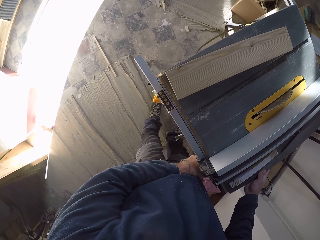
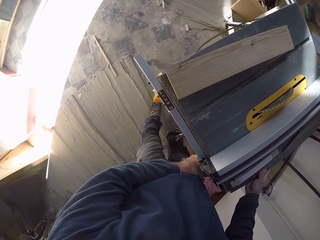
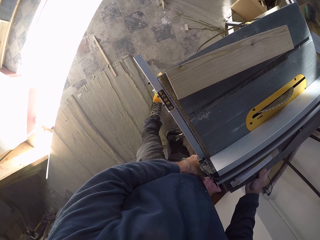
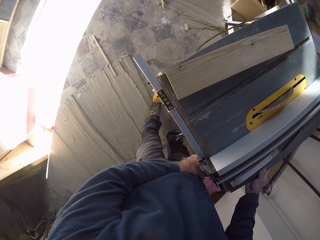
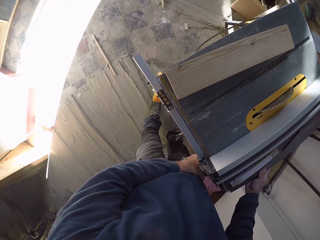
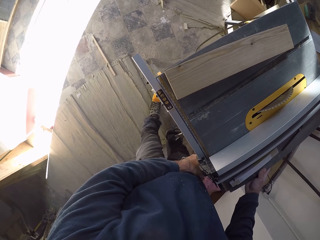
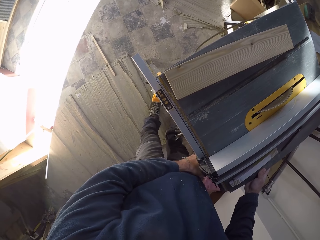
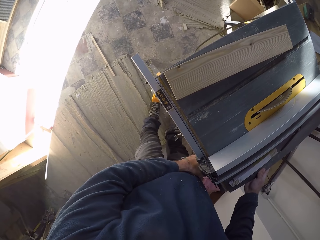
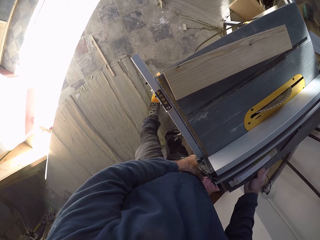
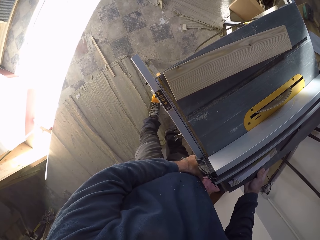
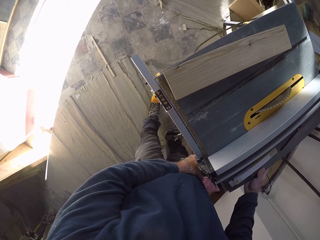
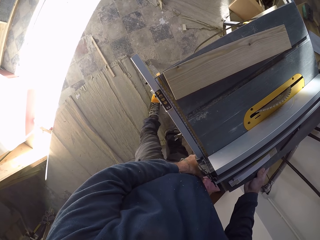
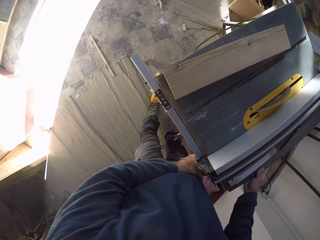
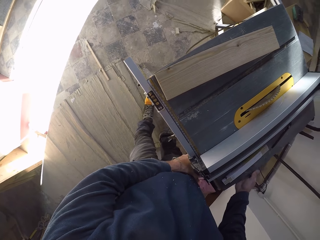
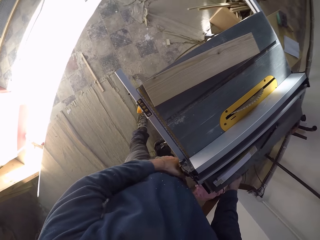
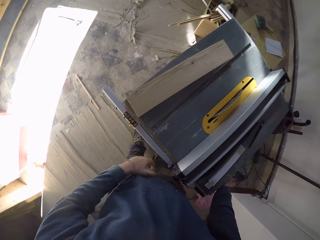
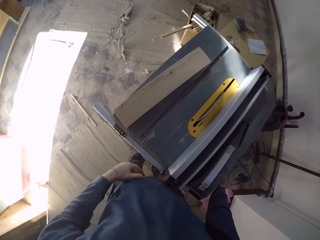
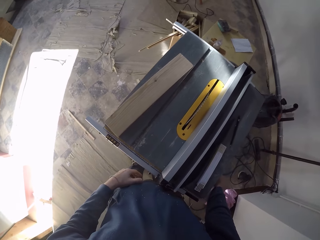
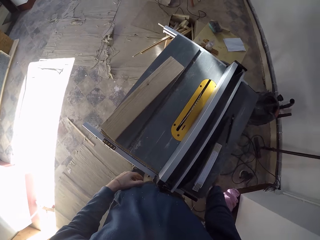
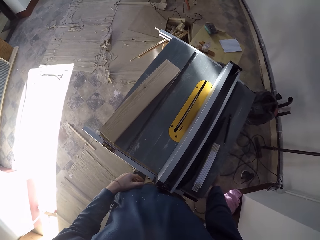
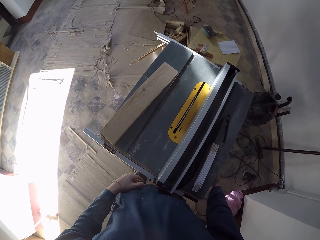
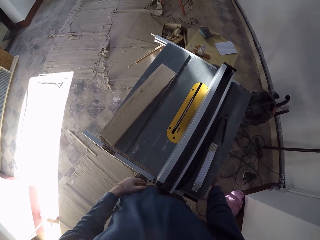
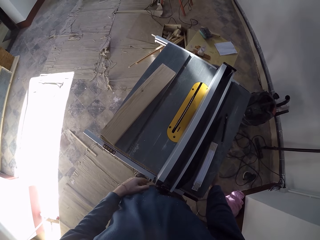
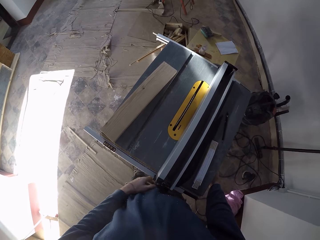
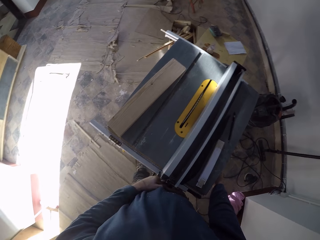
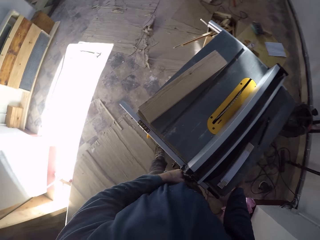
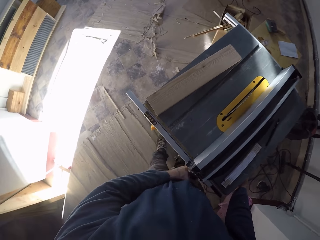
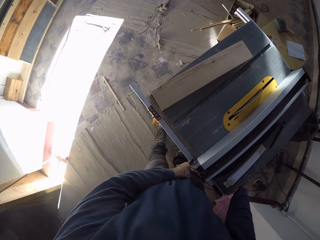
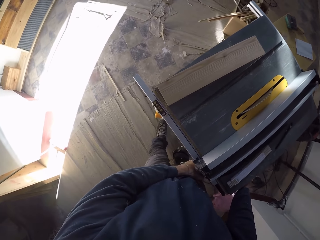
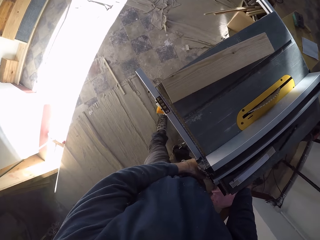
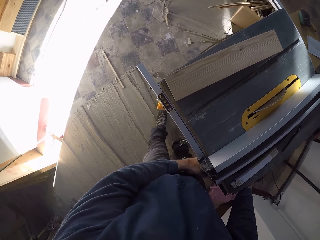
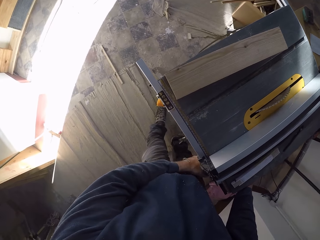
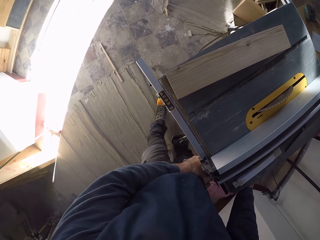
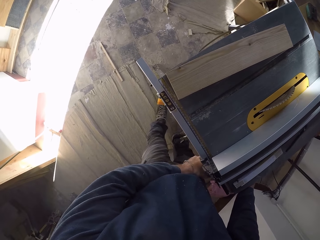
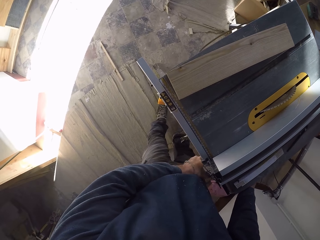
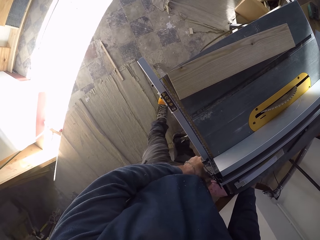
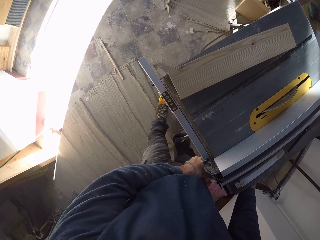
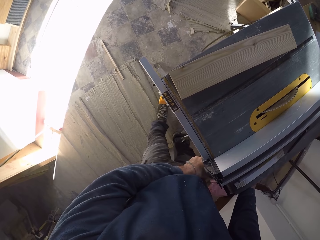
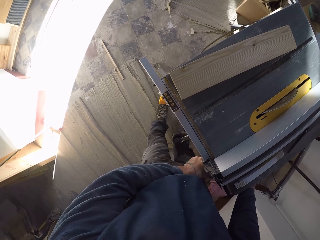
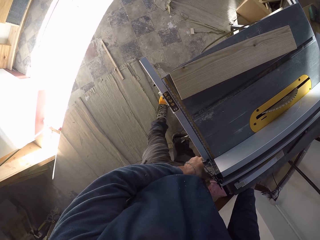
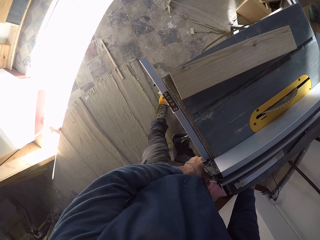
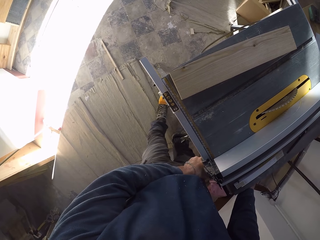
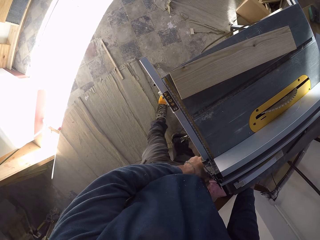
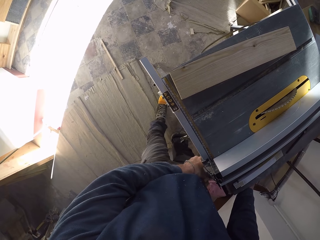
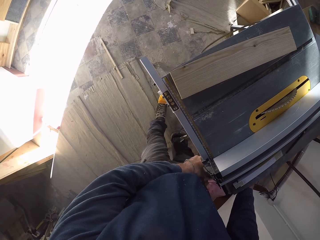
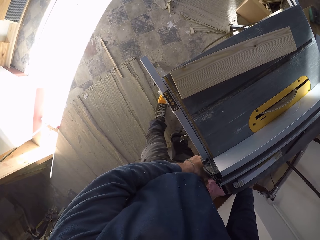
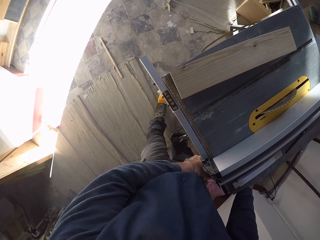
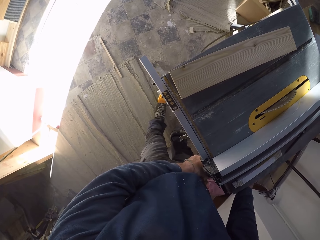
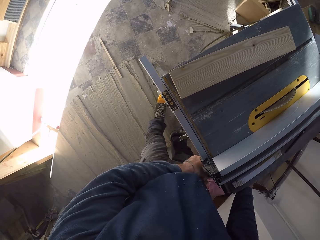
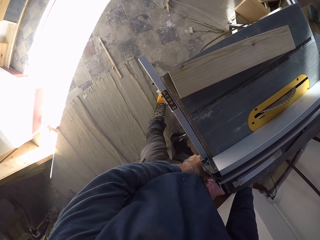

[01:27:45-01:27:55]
The camera wearer holds a part of the table saw with his right hand. He adjusts the table saw's rip fence locker with his left hand.

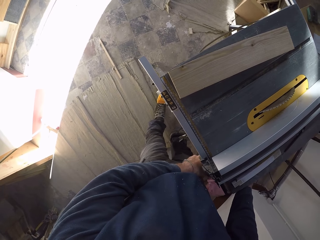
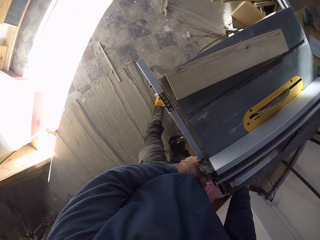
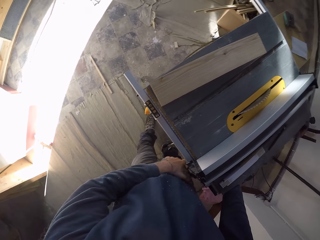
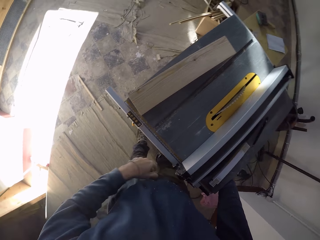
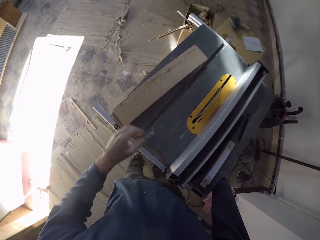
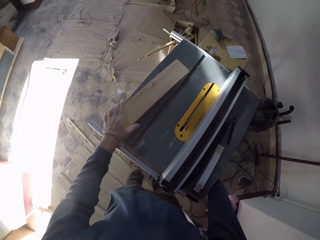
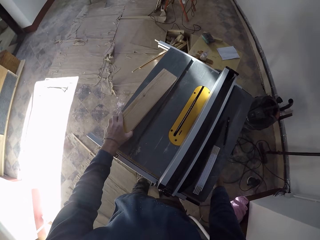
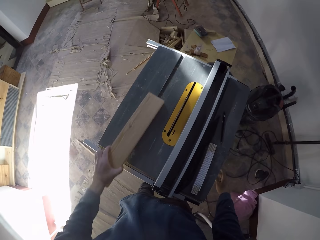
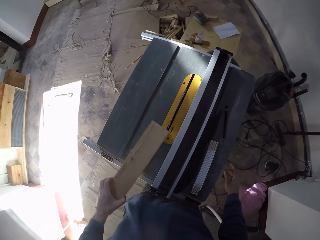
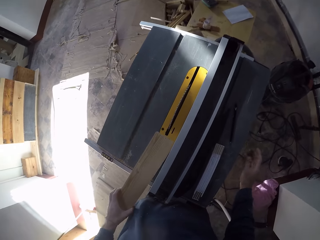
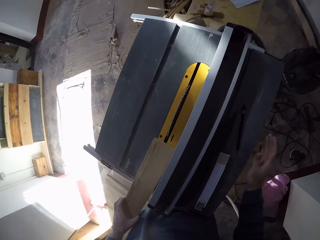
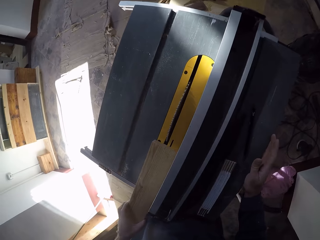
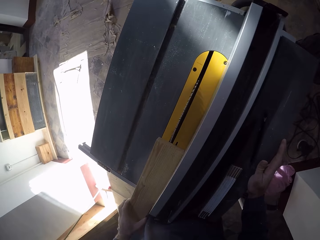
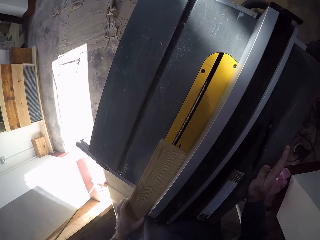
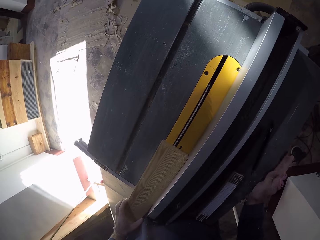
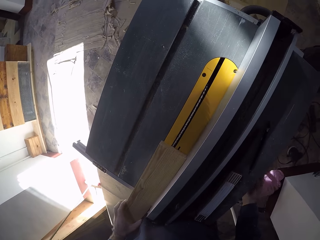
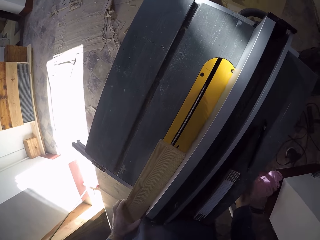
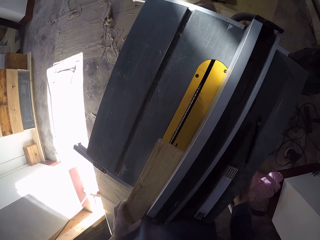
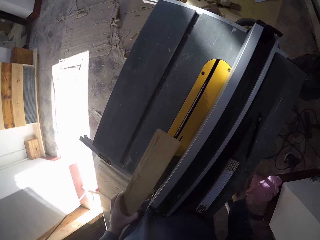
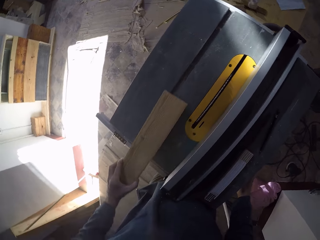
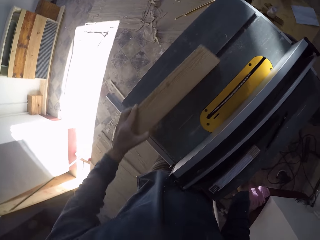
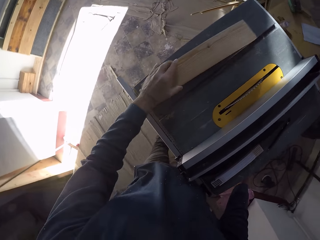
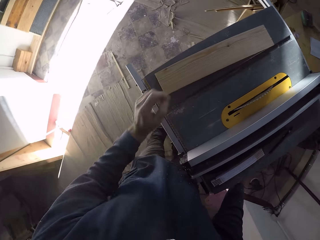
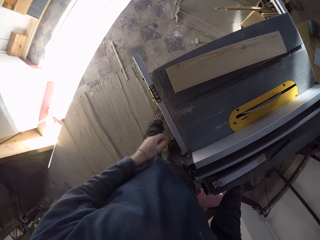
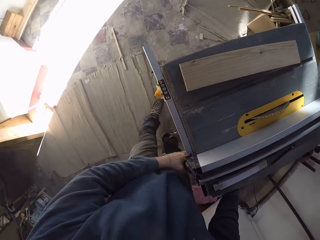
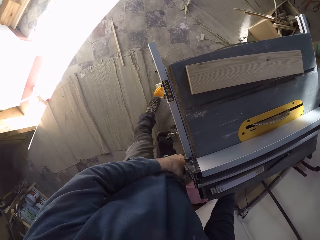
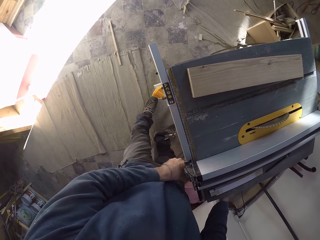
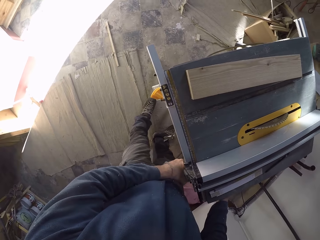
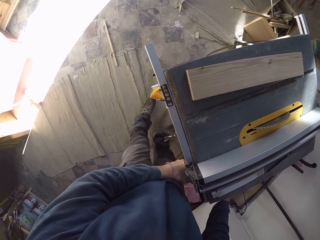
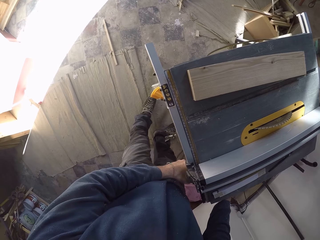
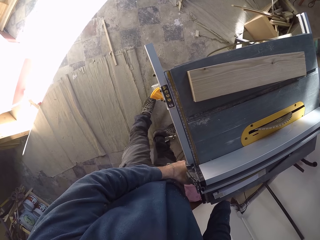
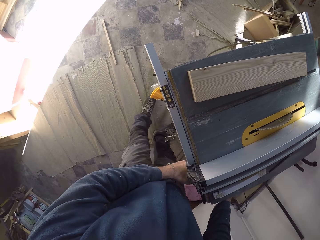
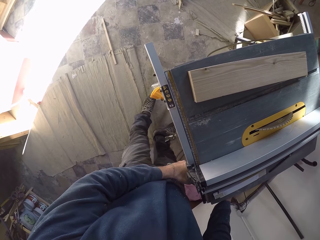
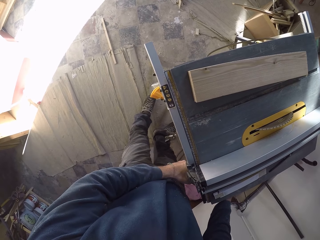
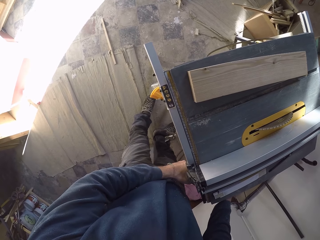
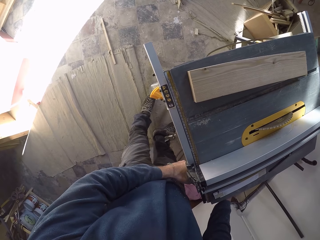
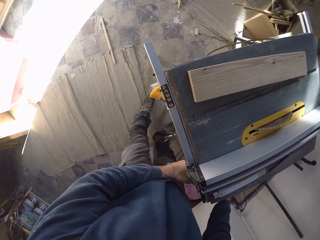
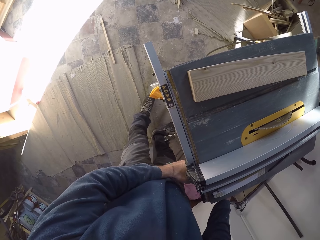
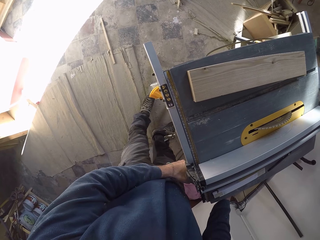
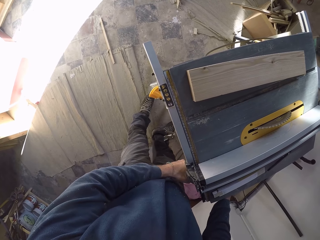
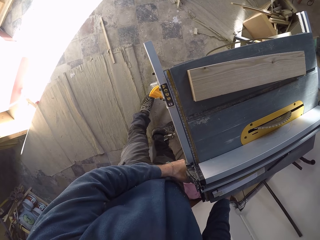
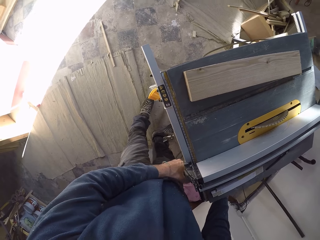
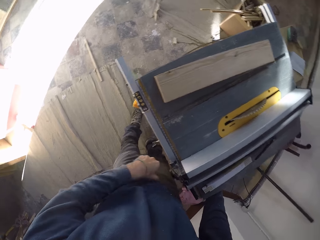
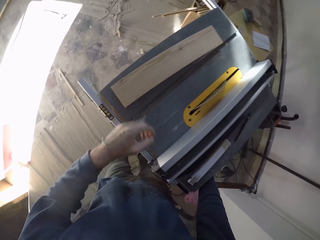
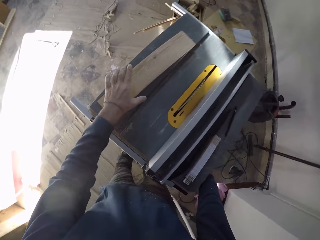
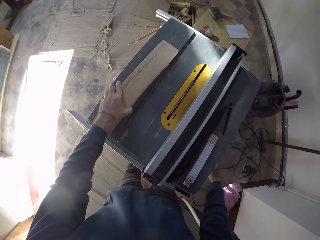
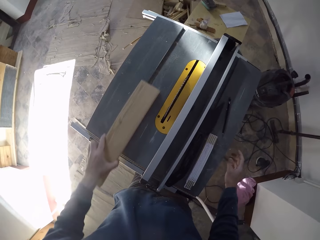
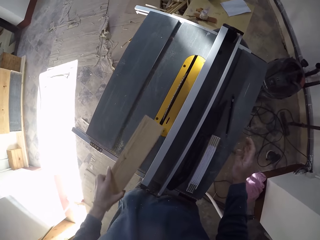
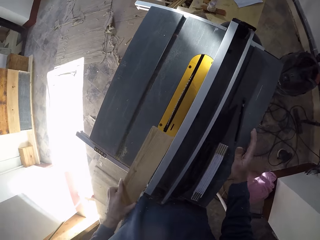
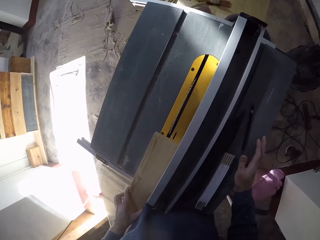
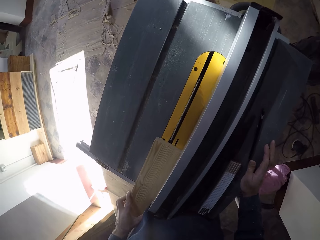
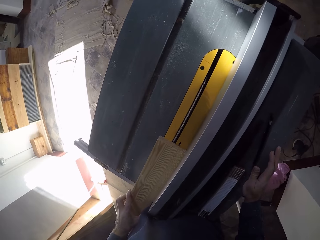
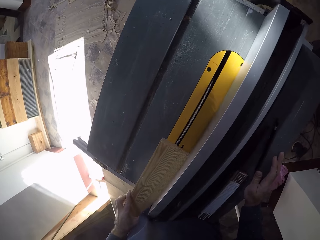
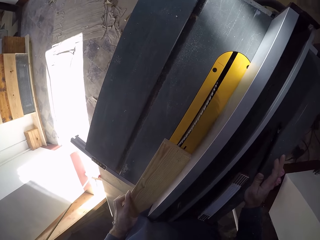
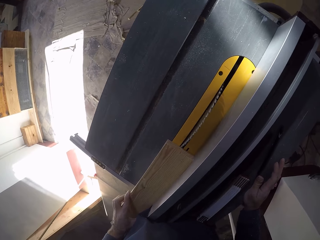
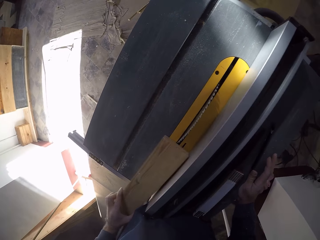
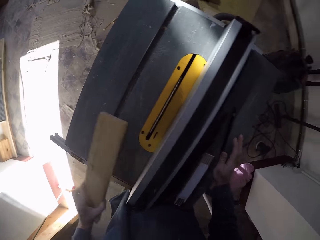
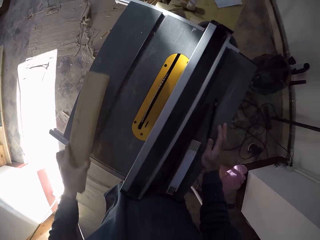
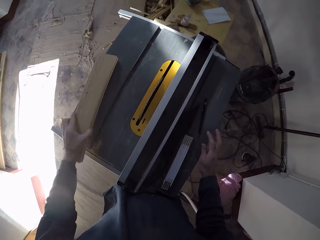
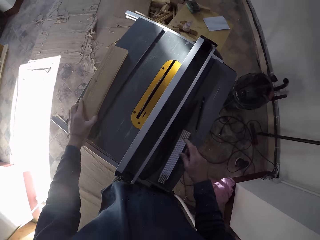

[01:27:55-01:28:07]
The camera wearer picks up the plank on the table saw with his left hand. He moves the block of wood about on the table saw. He places the plank in his left hand on the table saw. He places his right hand by the table saw. He places his right hand beneath the table saw. He drops the plank in his left hand on the table saw. He adjusts the table saw's rip fence locker with his left hand. He picks up the plank on the table saw with his left hand. He moves the block of wood about on the table saw. He places the plank in his left hand on the table saw. He places his right hand by the table saw.
